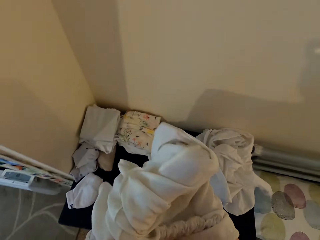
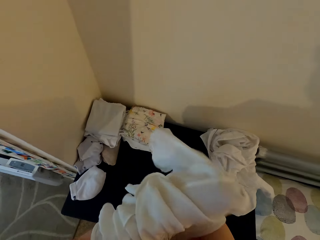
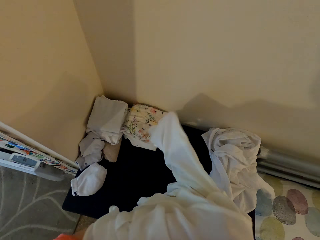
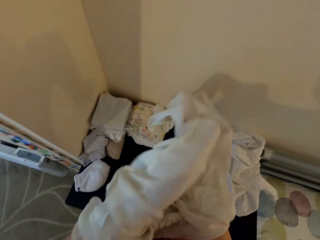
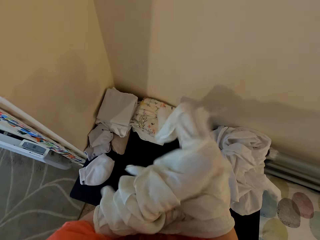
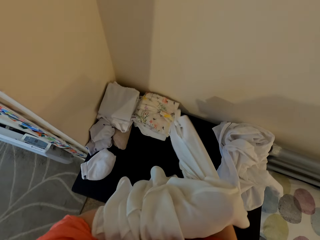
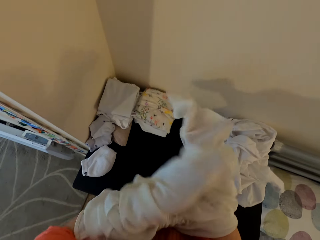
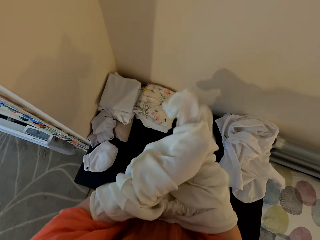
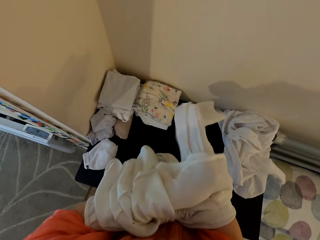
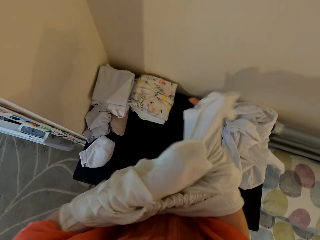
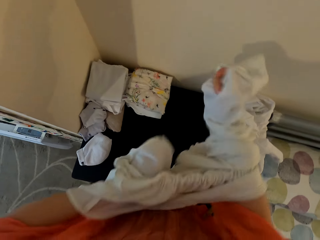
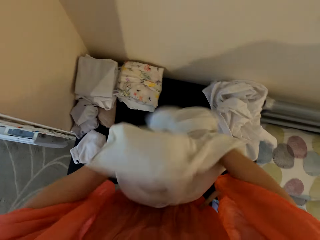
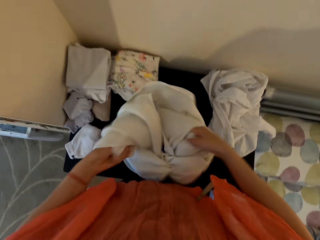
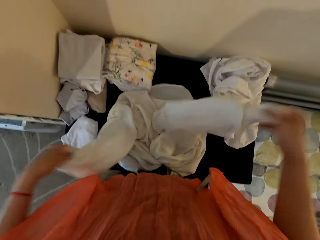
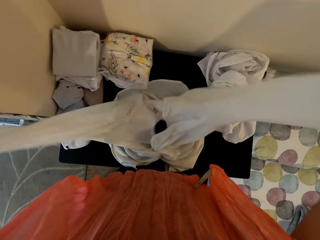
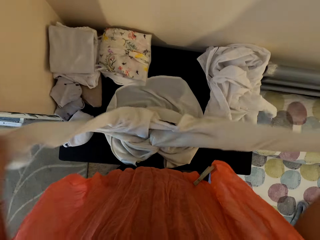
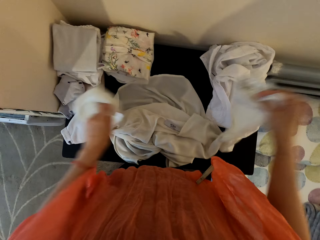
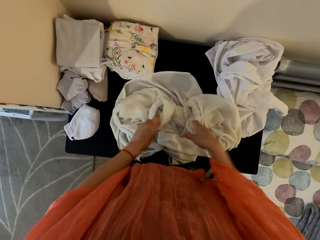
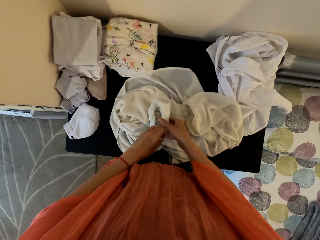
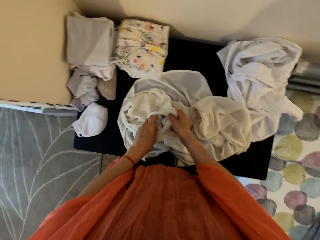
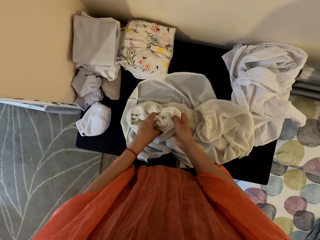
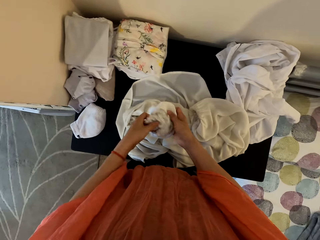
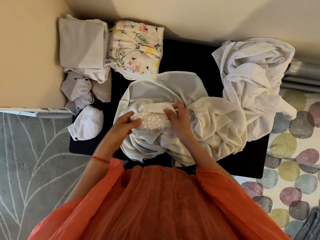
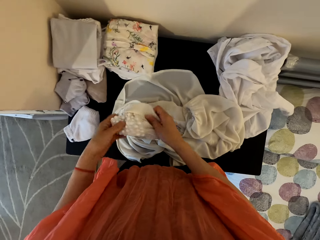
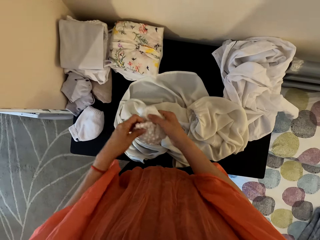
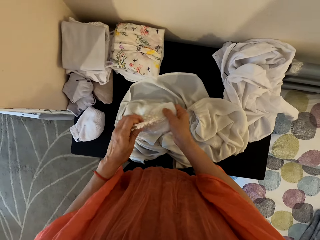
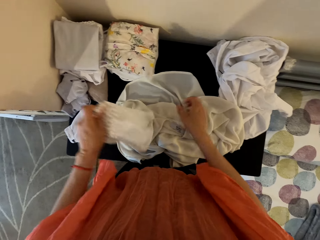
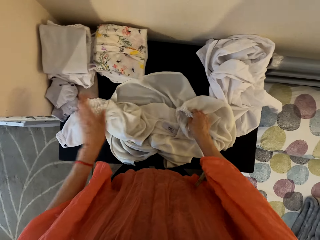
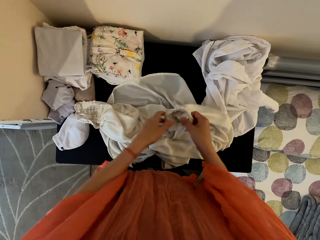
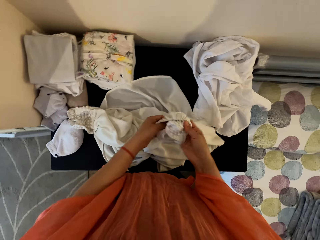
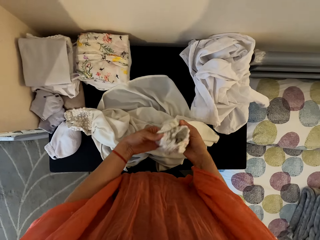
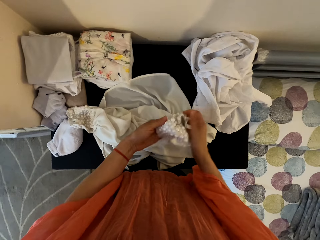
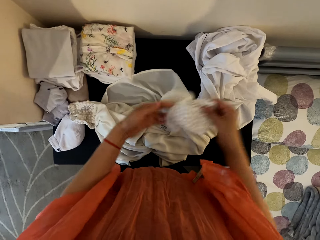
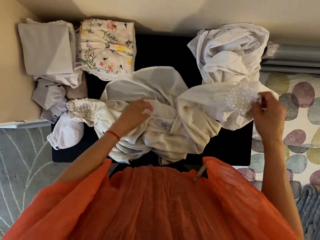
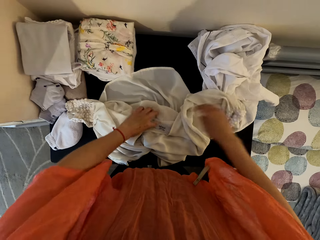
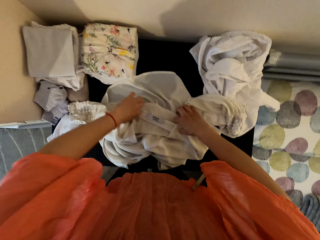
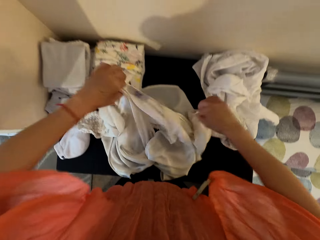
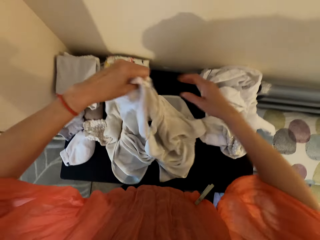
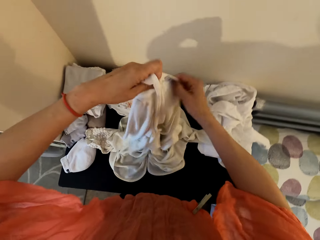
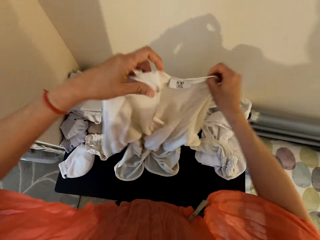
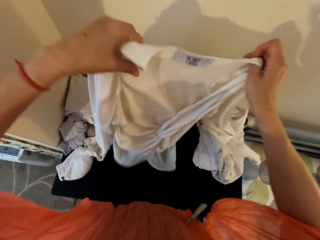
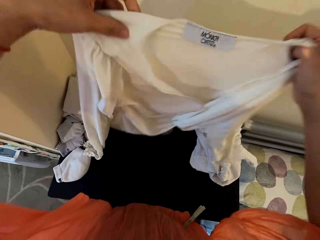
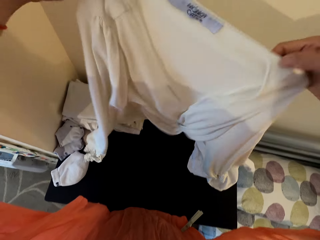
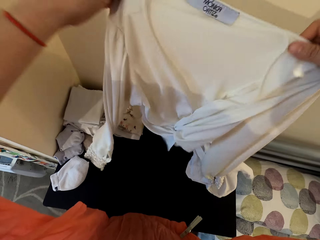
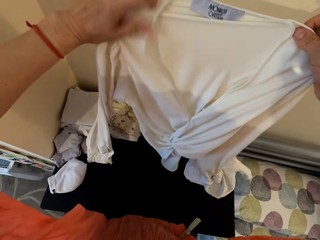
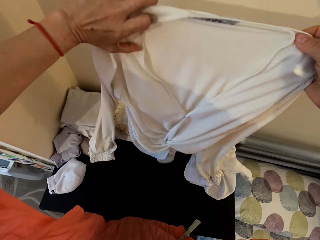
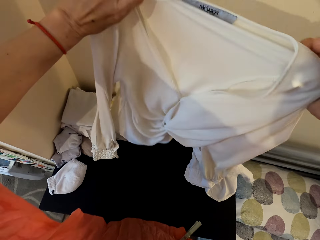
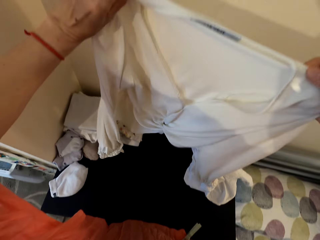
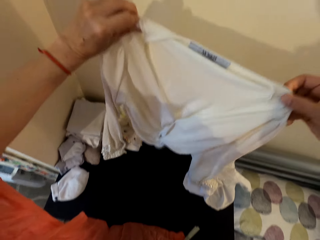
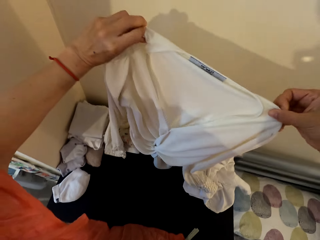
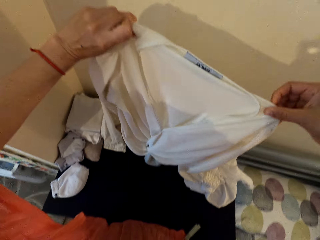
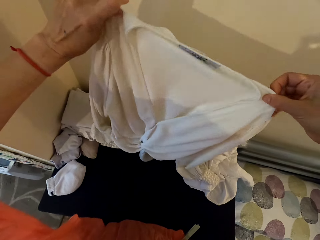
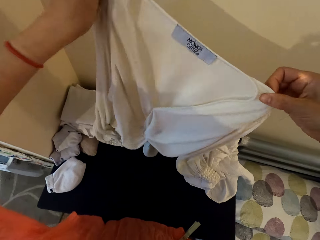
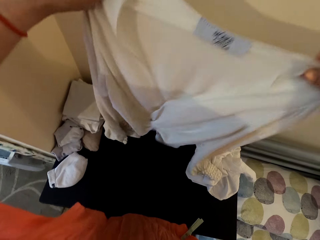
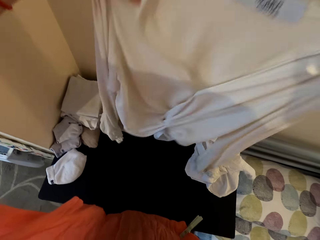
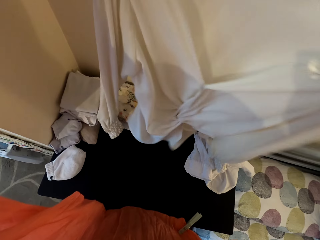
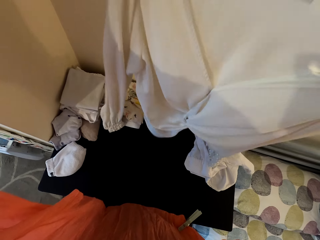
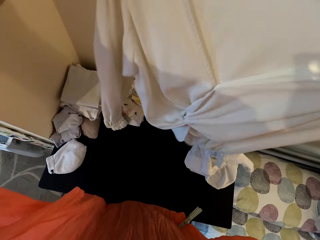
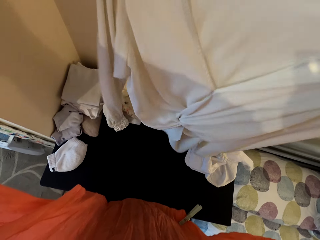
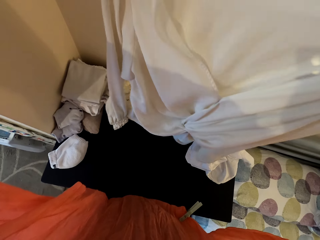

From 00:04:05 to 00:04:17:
The camera wearer turns the blouse side. They lift the cloth.

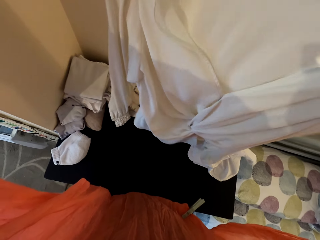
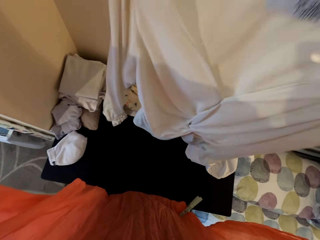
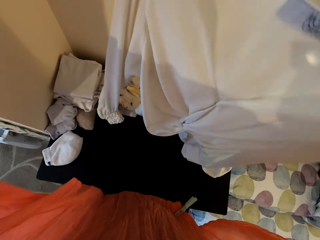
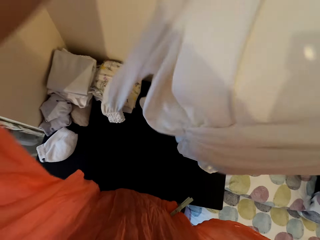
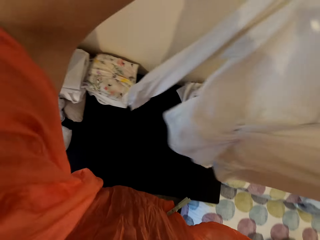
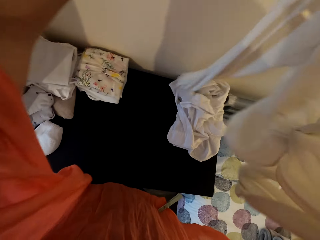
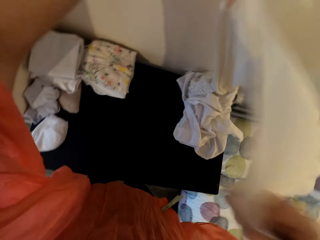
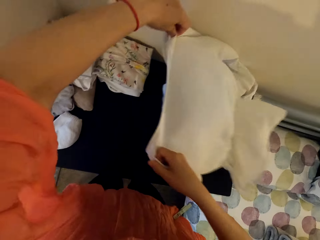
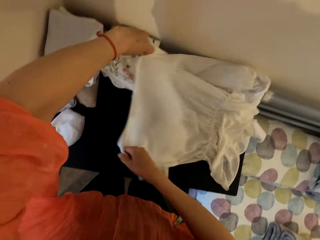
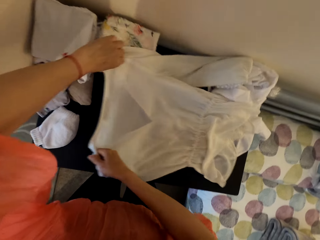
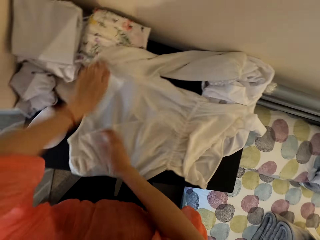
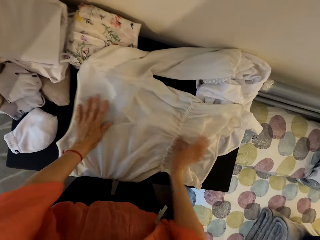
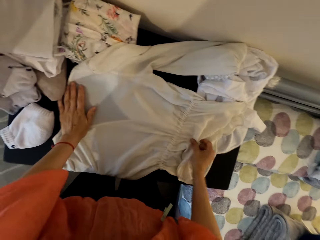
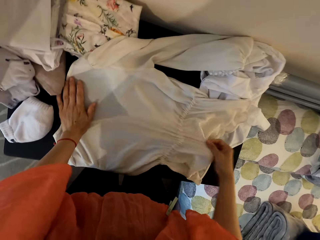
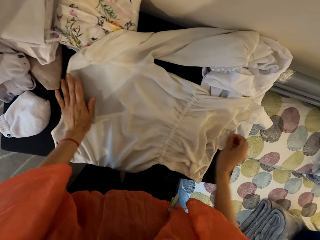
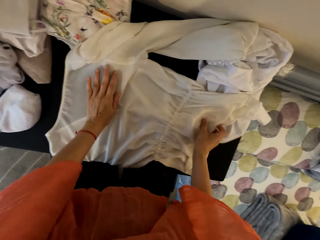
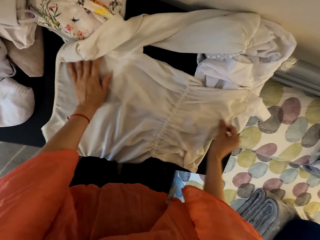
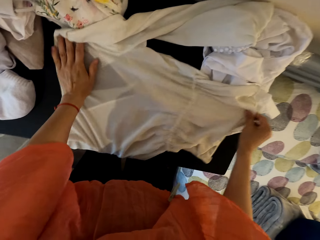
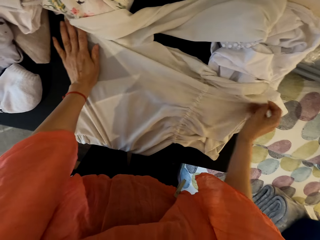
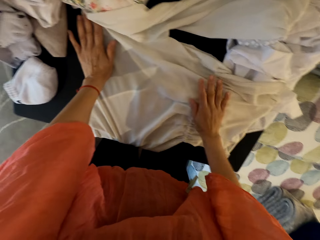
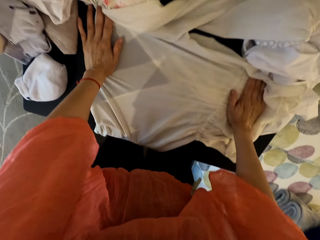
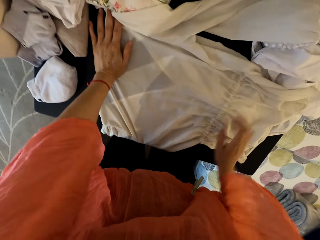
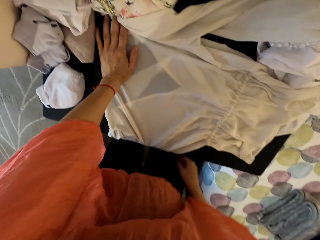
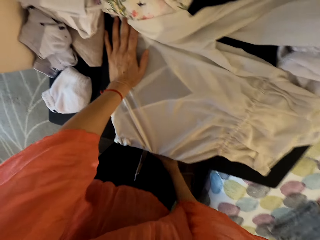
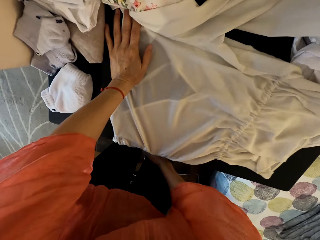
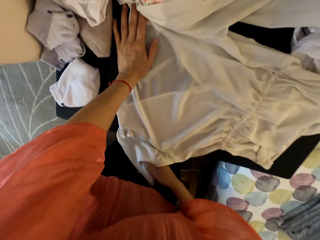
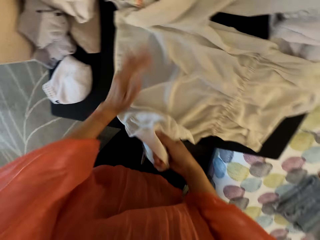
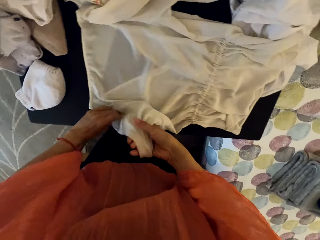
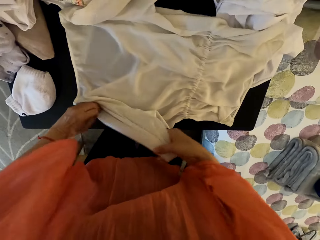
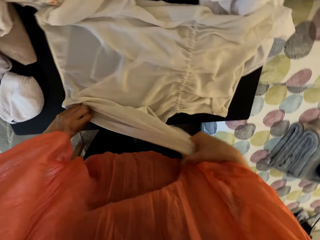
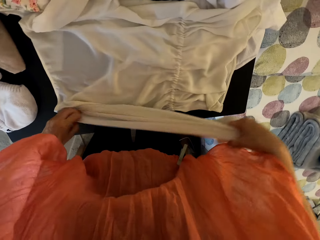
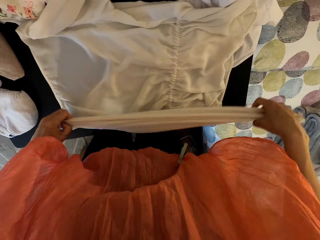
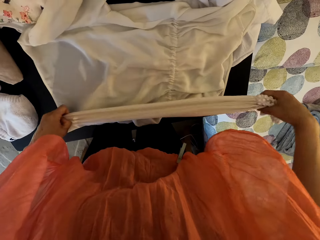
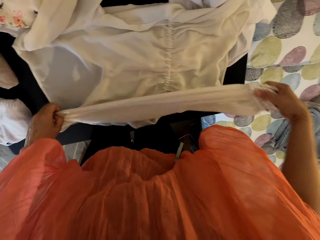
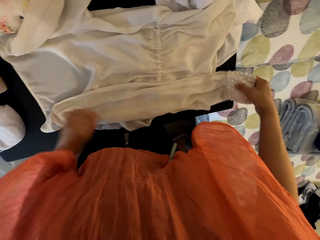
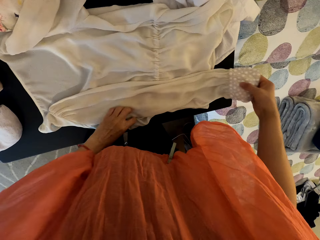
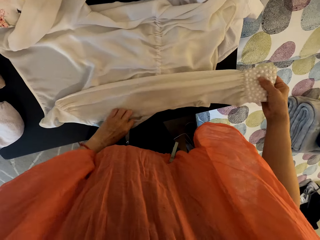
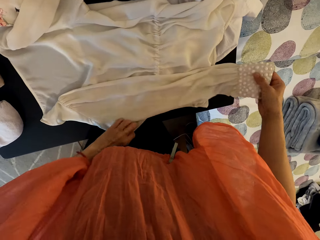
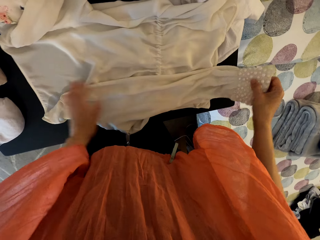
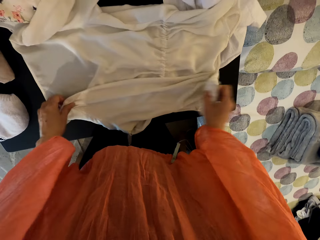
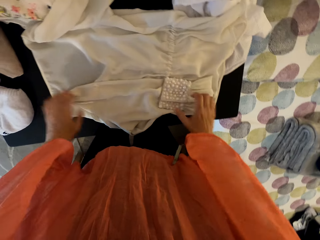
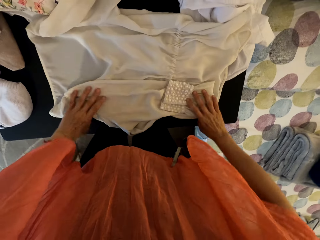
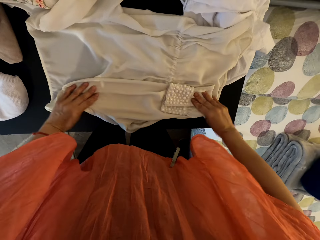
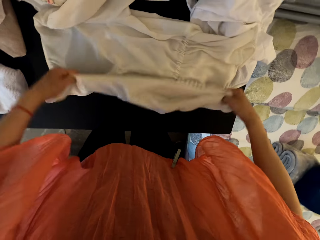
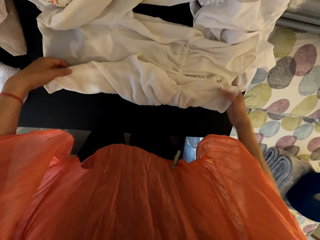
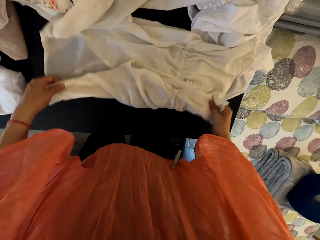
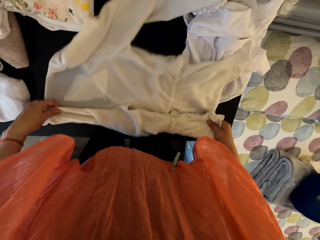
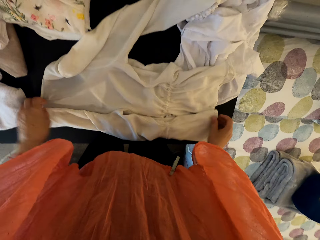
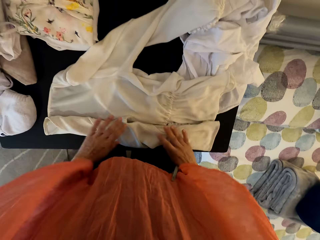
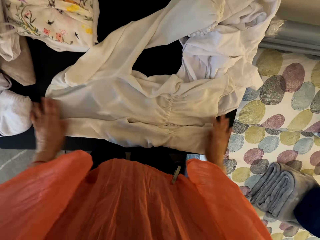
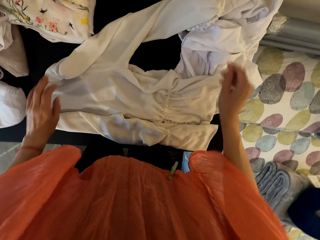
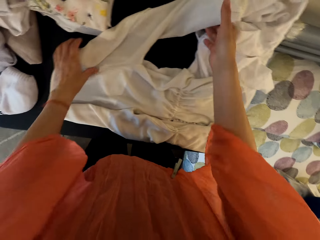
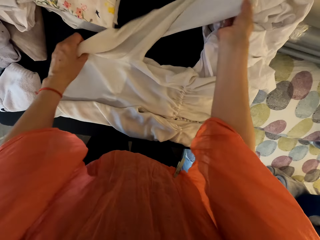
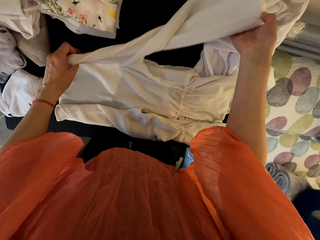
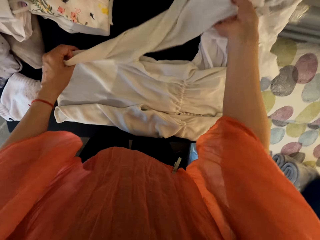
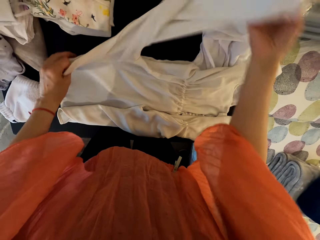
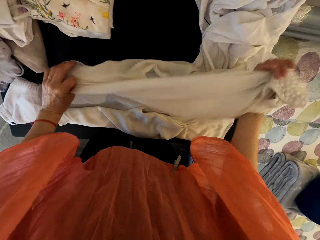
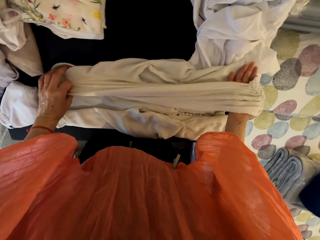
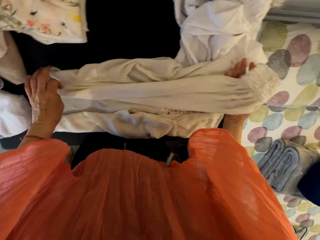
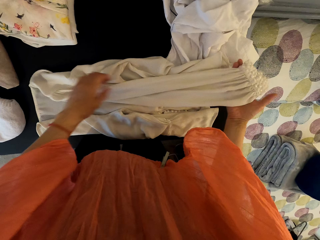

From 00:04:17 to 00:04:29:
The camera wearer puts the blouse on the table. They fold the blouse.
